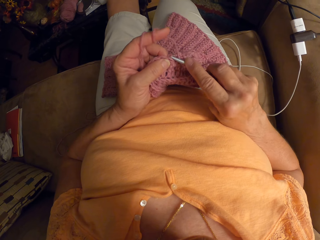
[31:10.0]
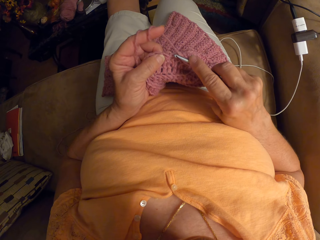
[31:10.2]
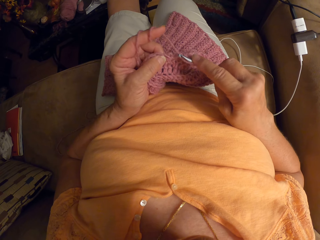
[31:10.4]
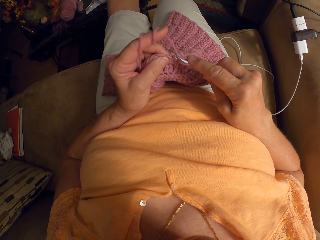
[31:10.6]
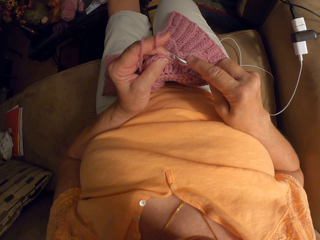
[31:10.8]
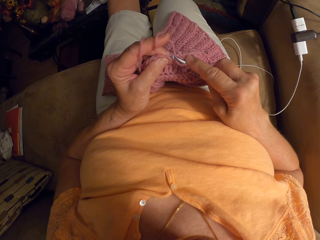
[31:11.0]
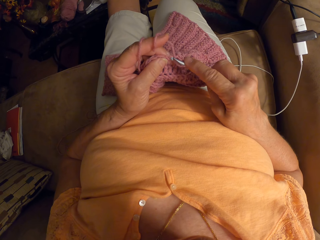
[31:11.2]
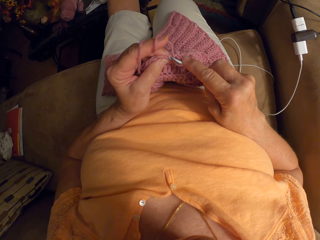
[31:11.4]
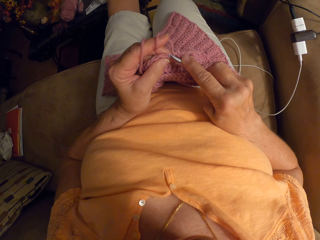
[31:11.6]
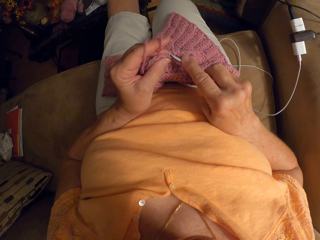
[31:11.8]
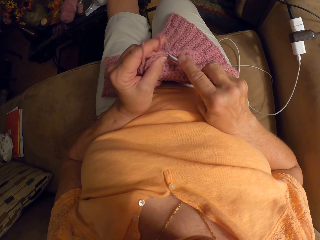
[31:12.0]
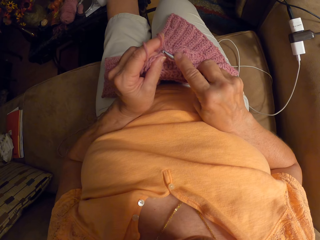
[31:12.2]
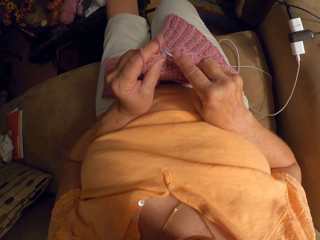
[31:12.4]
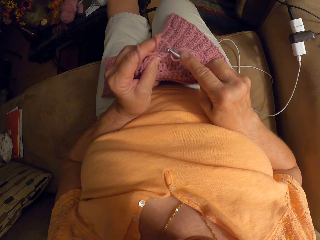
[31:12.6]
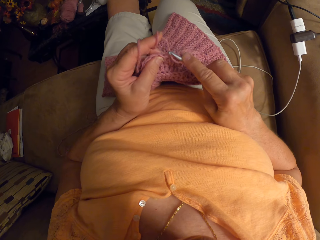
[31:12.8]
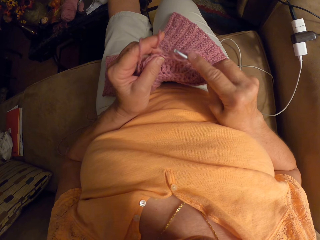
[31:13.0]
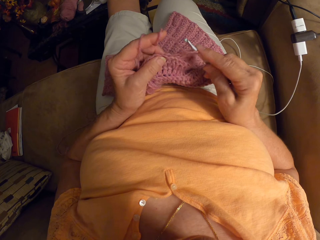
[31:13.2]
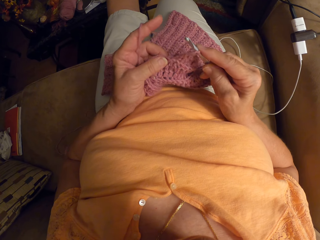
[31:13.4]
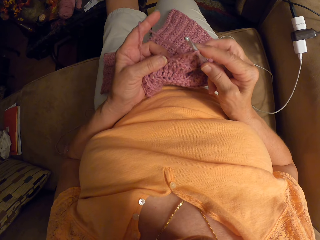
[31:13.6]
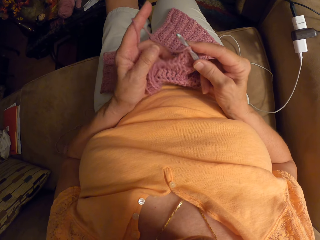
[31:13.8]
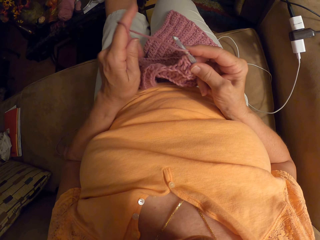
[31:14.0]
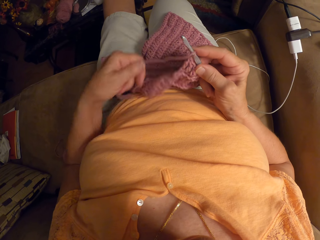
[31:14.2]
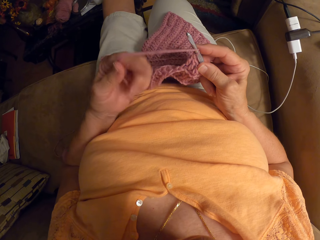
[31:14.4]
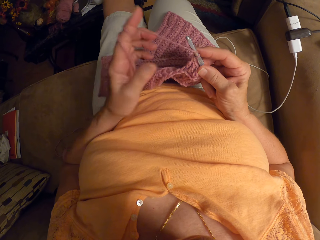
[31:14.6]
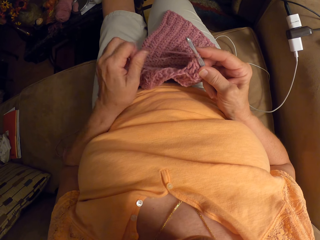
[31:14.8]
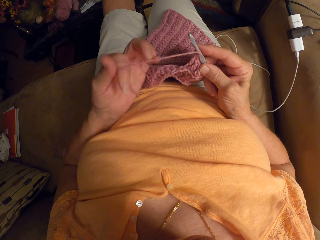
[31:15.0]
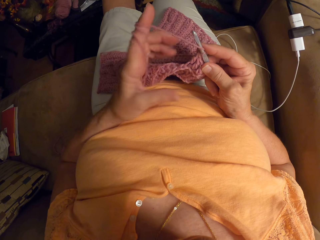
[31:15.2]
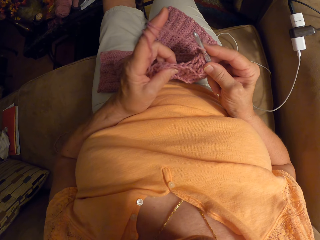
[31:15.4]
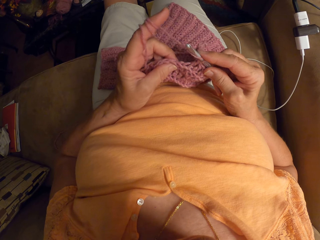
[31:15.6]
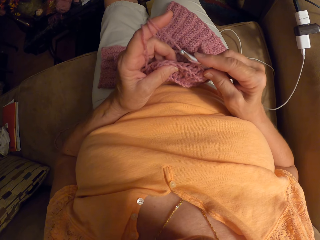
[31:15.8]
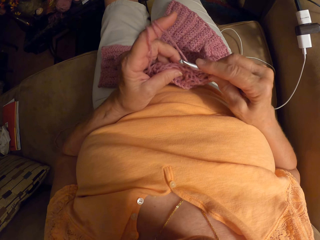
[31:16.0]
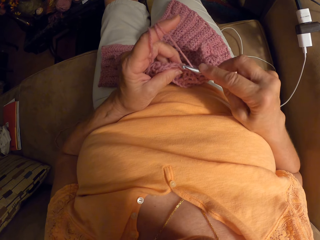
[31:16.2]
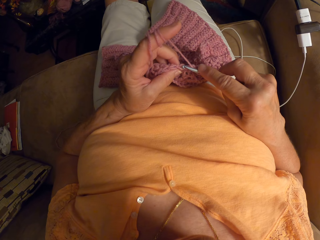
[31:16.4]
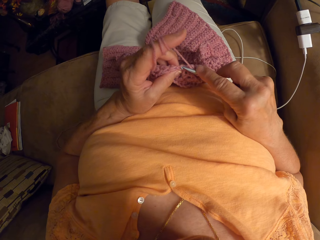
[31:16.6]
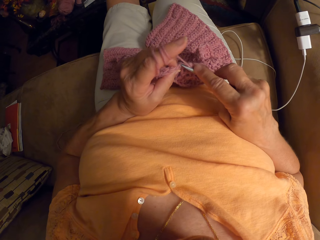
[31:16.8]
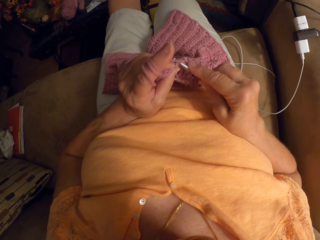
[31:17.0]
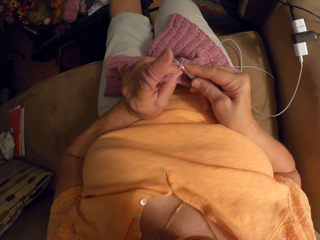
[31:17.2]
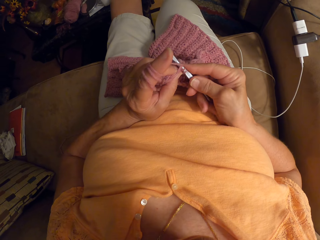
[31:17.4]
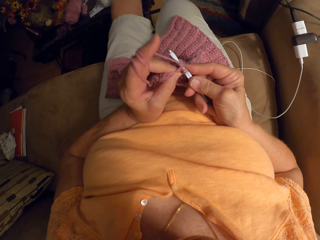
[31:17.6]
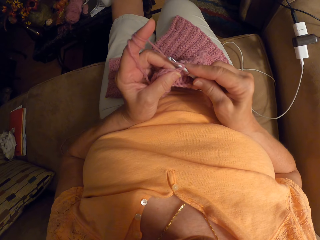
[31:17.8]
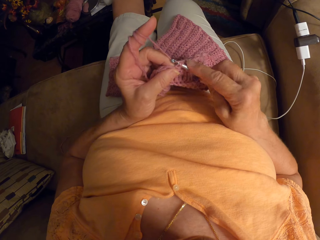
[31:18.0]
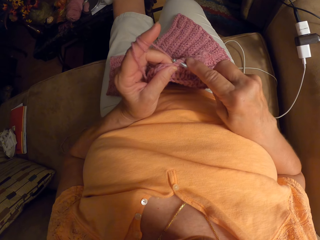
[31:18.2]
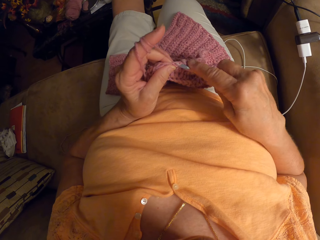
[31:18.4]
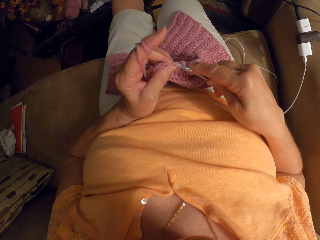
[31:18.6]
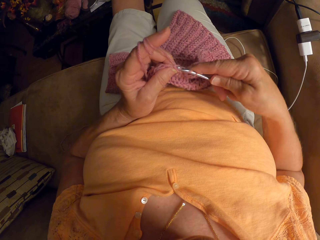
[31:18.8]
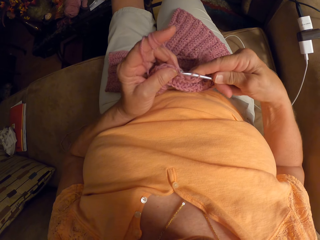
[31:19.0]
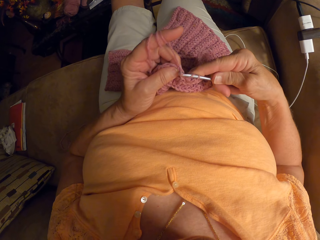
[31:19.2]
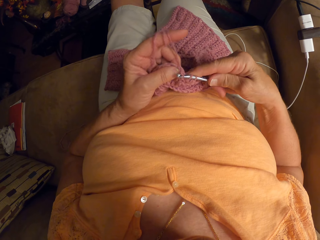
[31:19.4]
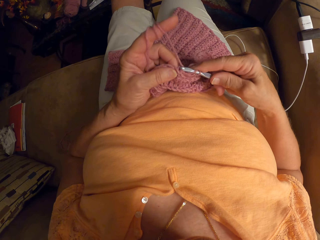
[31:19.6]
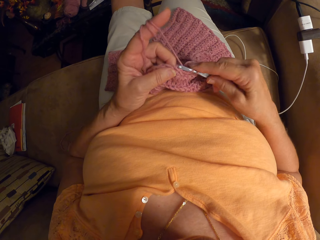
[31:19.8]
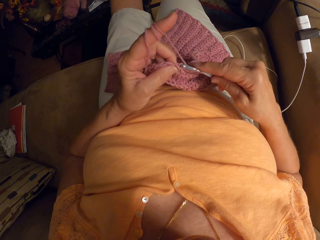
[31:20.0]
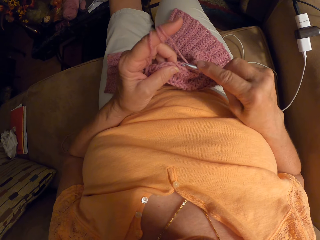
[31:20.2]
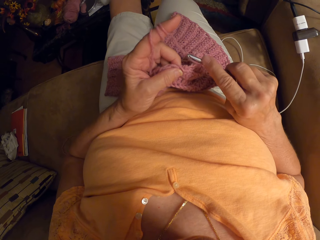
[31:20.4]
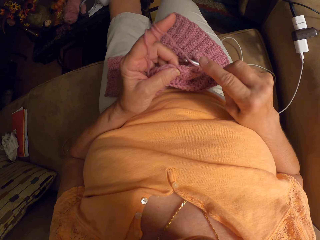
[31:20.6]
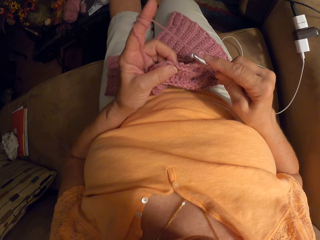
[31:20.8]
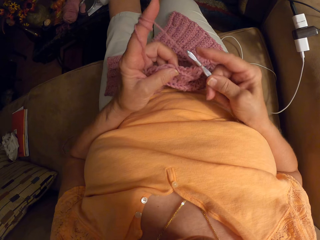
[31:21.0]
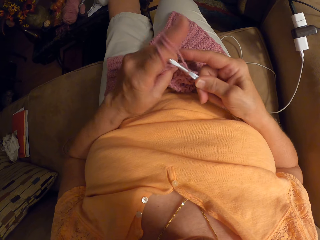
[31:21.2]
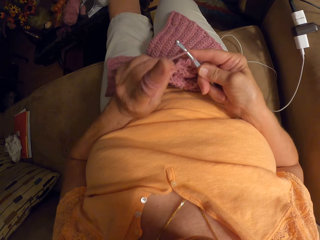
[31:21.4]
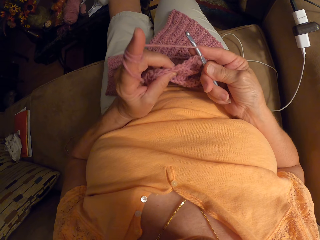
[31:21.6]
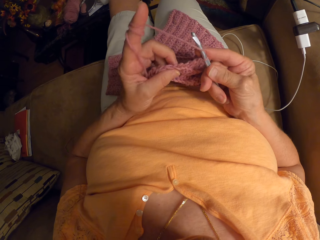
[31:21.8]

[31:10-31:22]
The camera wearer rolls thread on the index finger. They crochet.

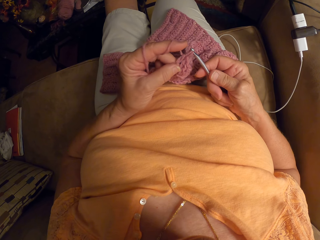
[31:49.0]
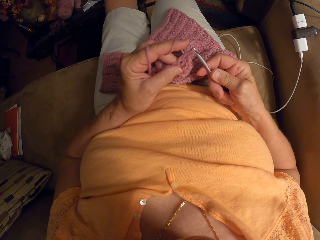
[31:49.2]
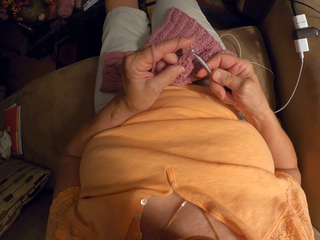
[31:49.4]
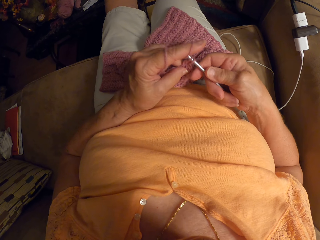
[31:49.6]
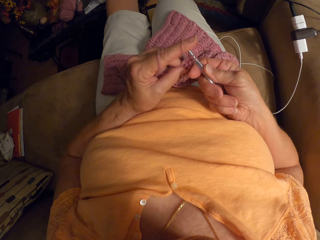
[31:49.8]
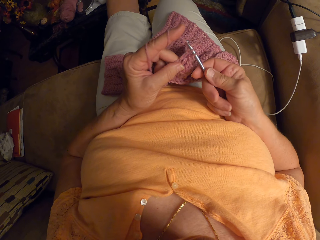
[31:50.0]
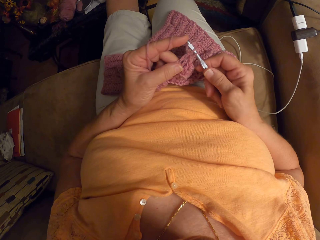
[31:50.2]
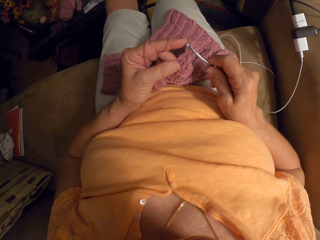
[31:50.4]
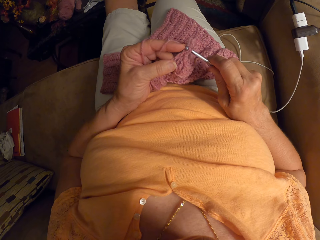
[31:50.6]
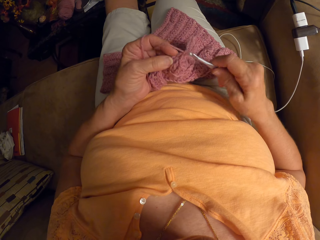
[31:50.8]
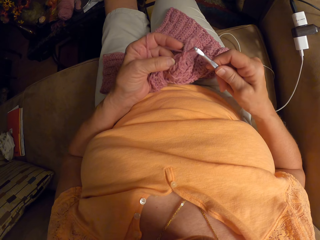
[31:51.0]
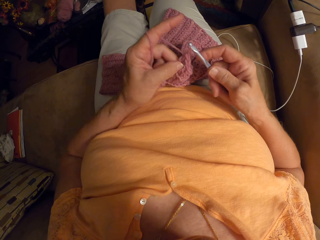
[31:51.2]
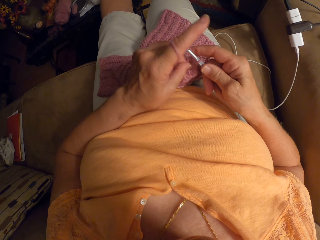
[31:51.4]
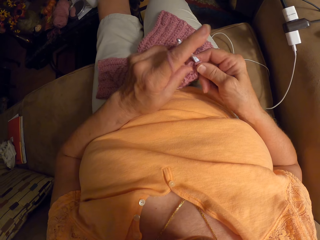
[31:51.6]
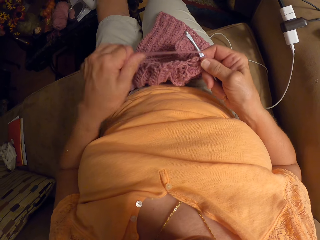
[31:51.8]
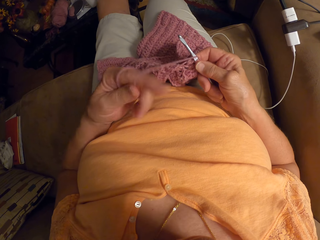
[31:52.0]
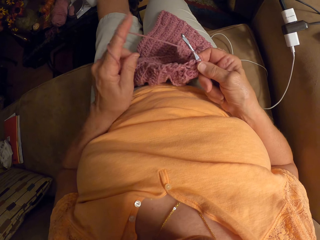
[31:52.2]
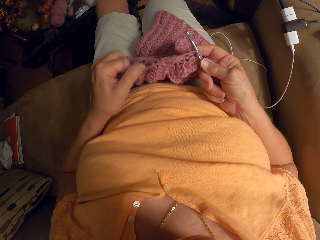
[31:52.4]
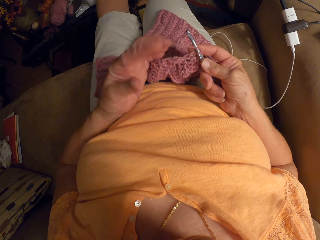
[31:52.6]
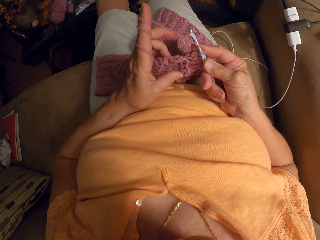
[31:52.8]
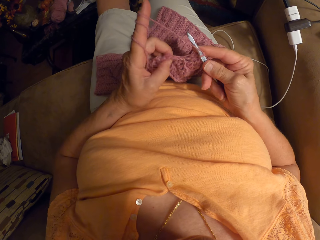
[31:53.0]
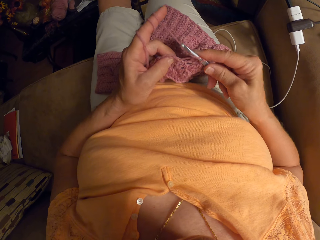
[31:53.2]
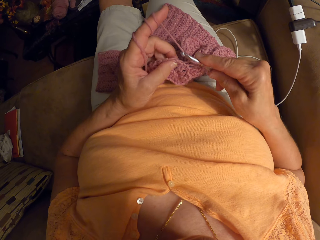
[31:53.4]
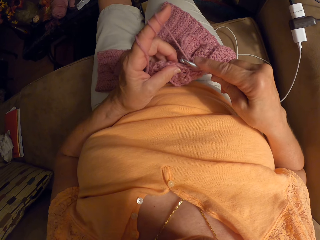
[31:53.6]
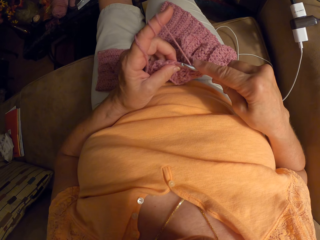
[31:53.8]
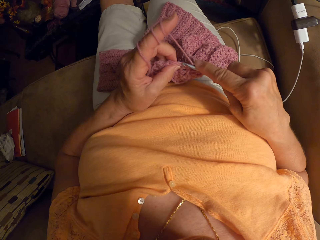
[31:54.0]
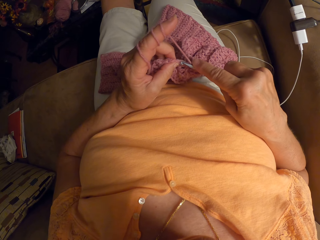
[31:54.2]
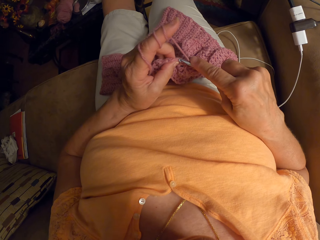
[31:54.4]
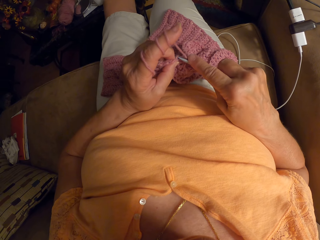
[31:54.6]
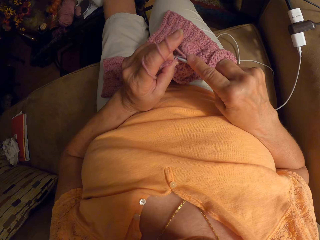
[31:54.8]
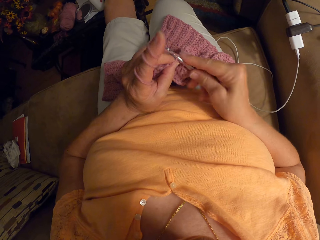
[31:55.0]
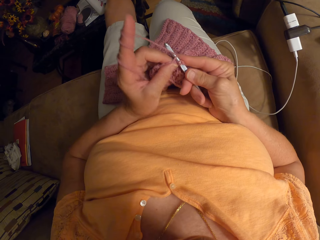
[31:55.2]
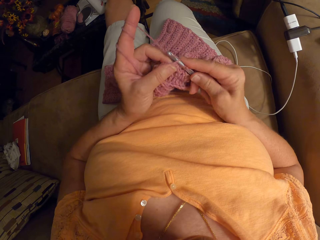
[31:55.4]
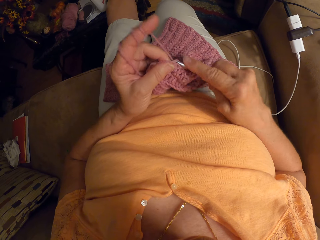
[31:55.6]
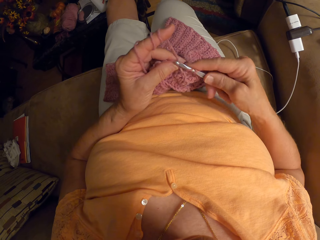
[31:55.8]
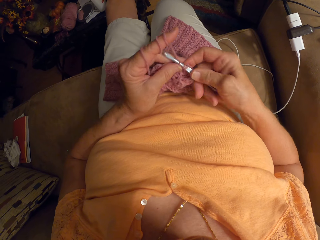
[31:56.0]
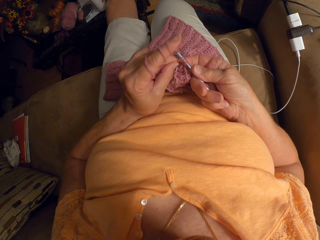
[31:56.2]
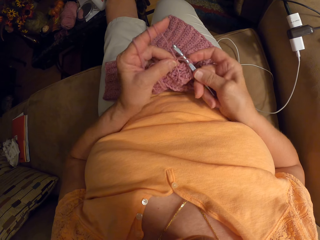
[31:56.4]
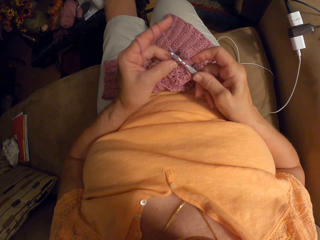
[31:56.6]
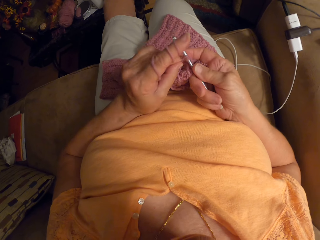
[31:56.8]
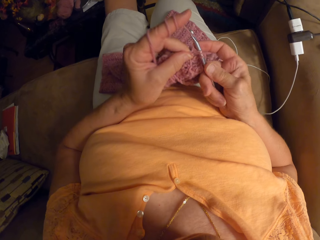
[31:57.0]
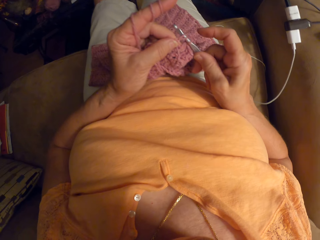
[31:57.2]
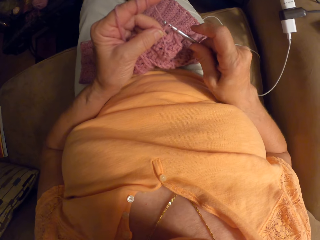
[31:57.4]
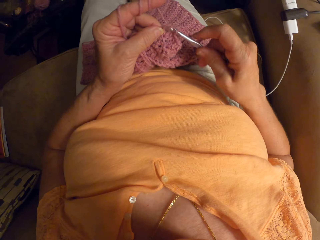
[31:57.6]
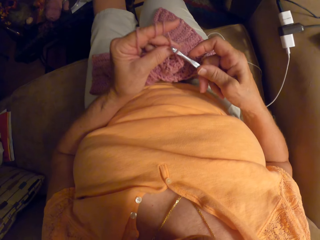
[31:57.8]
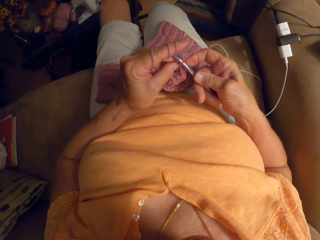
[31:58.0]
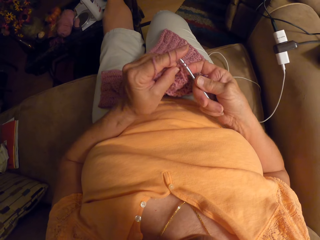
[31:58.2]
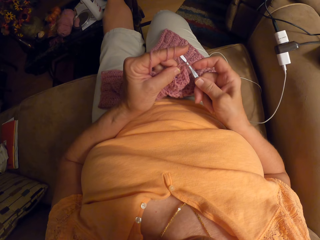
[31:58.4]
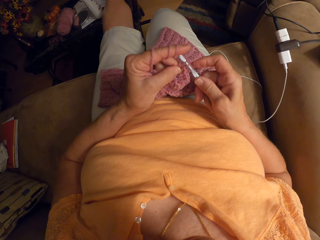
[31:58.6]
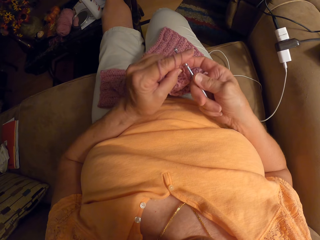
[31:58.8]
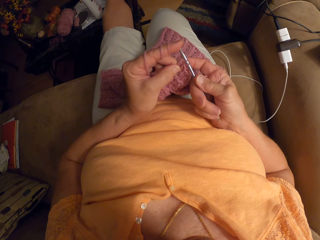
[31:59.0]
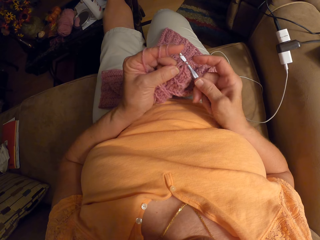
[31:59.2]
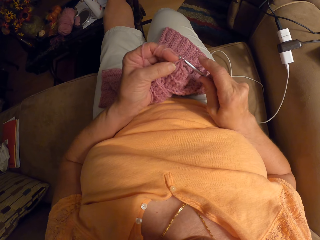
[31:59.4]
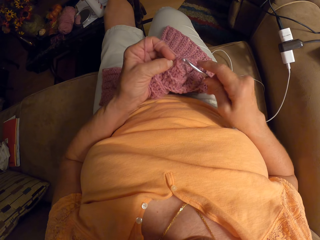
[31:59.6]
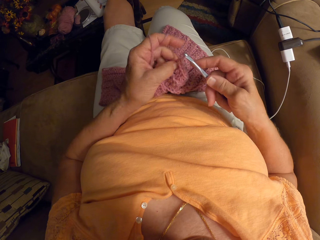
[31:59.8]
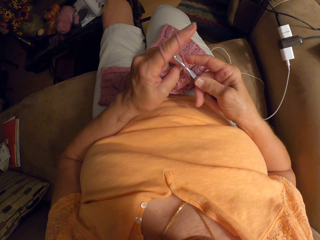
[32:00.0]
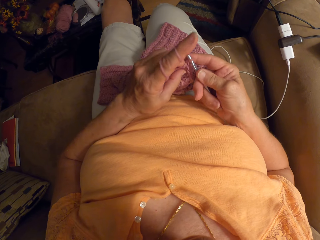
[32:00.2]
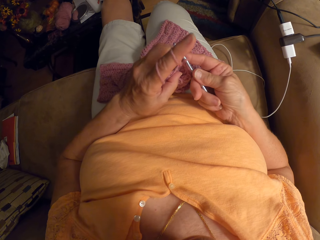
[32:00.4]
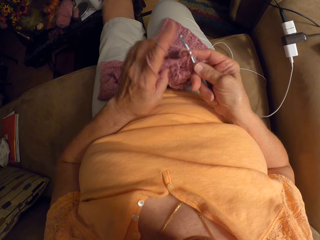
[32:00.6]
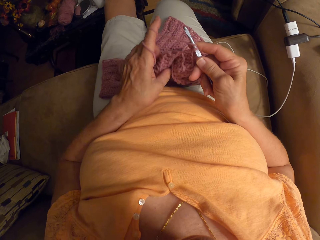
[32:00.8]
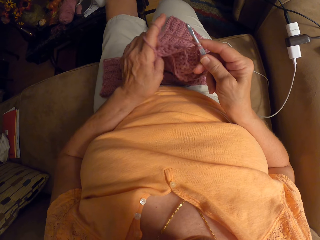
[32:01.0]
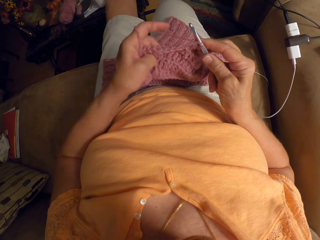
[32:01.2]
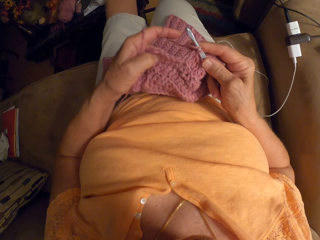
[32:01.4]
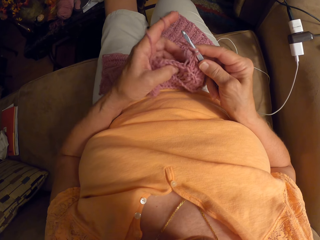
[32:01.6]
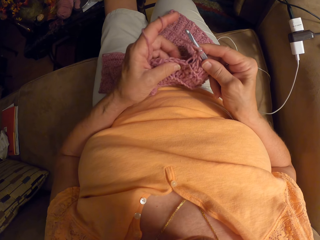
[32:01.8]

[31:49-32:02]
The camera wearer releases yarn from the index finger. She wraps the wool around the finger of her left hand. She stops to knit. She crochets the fabric with her left hand and the crochet hook in her right hand. She releases the yarn from the index finger. She knits the fabric.
